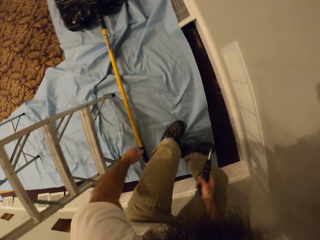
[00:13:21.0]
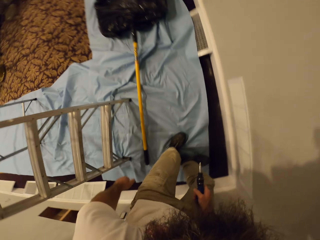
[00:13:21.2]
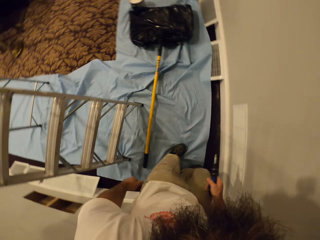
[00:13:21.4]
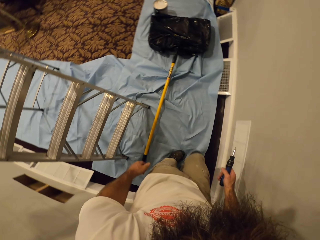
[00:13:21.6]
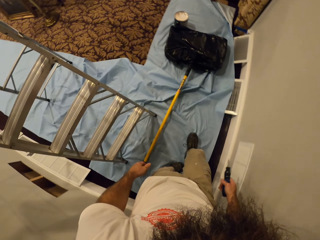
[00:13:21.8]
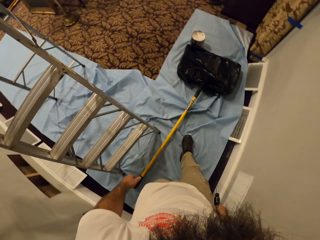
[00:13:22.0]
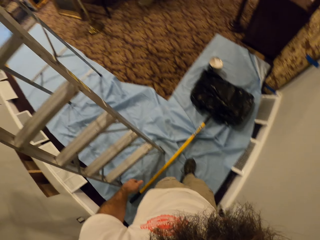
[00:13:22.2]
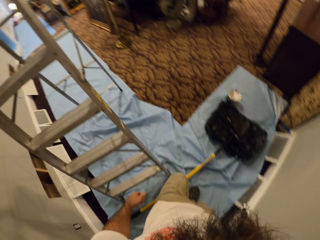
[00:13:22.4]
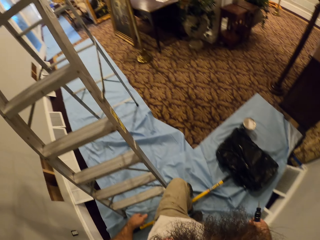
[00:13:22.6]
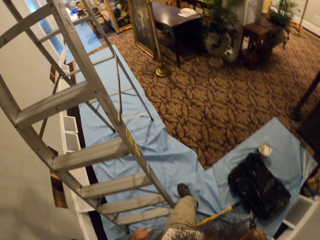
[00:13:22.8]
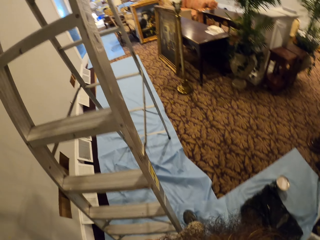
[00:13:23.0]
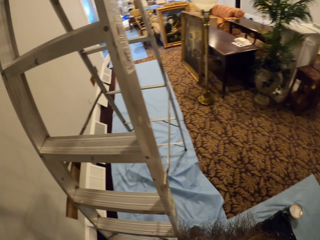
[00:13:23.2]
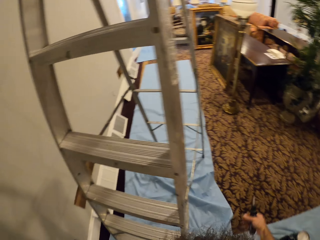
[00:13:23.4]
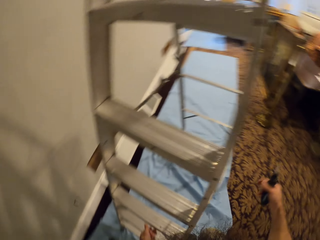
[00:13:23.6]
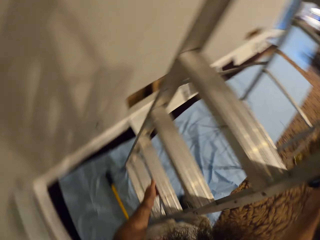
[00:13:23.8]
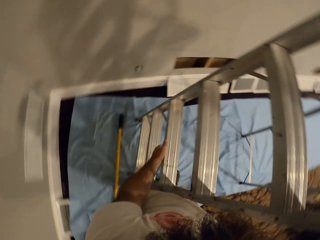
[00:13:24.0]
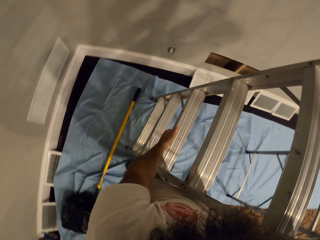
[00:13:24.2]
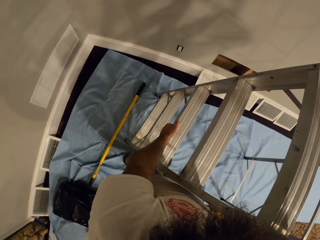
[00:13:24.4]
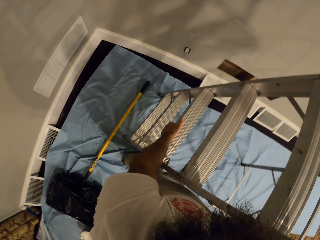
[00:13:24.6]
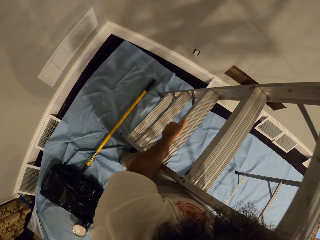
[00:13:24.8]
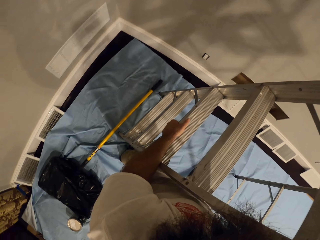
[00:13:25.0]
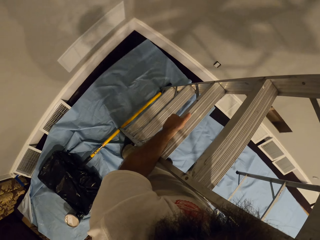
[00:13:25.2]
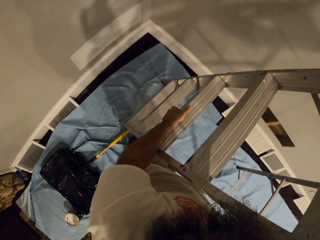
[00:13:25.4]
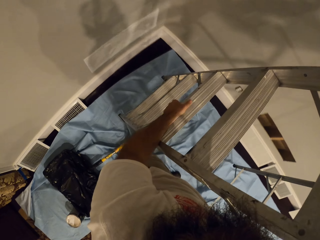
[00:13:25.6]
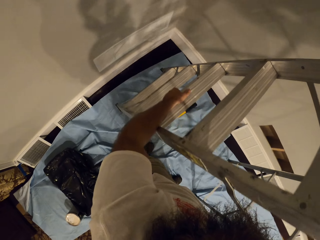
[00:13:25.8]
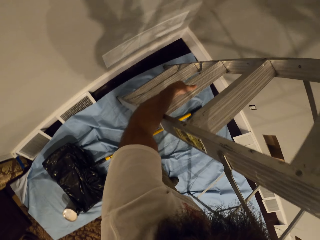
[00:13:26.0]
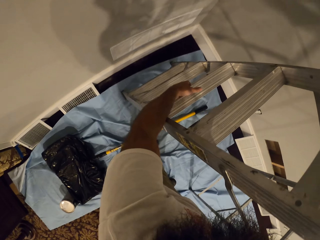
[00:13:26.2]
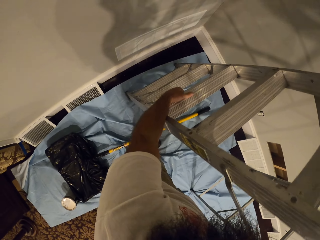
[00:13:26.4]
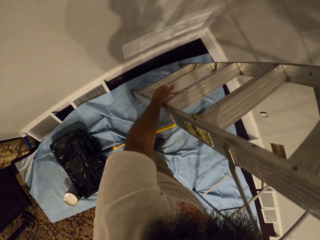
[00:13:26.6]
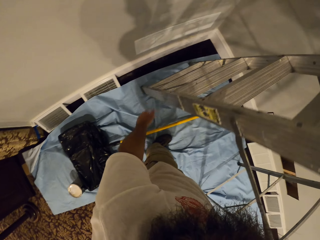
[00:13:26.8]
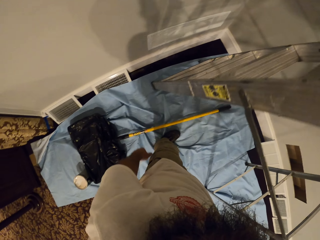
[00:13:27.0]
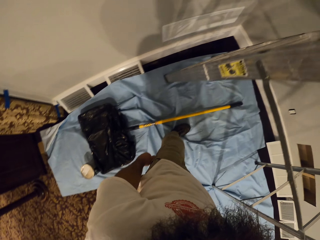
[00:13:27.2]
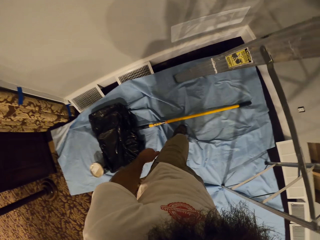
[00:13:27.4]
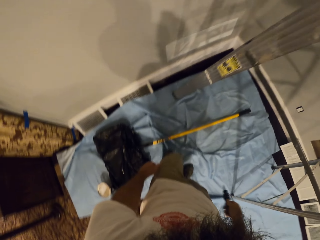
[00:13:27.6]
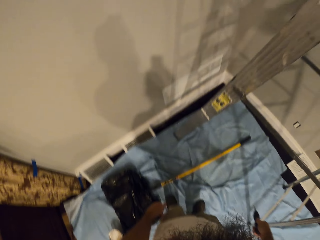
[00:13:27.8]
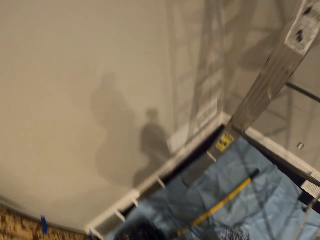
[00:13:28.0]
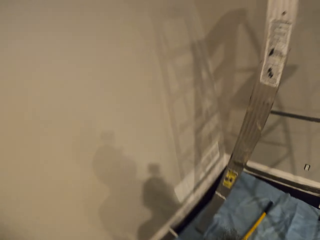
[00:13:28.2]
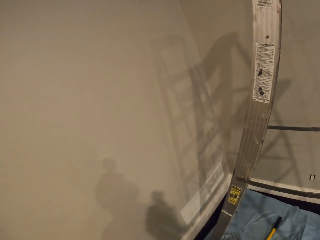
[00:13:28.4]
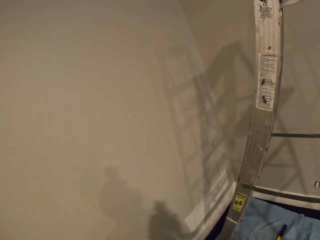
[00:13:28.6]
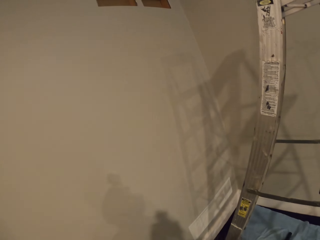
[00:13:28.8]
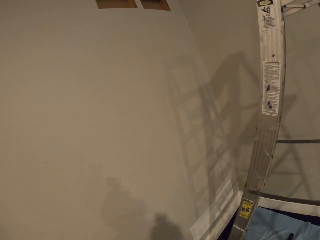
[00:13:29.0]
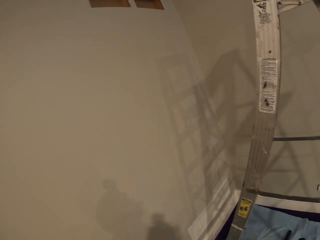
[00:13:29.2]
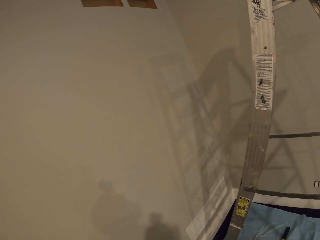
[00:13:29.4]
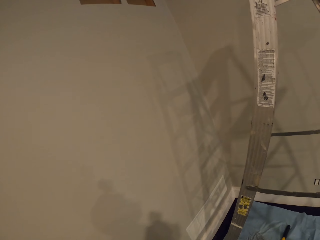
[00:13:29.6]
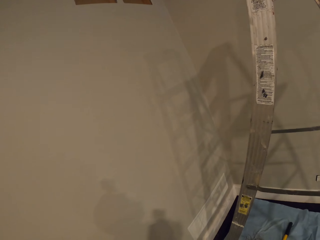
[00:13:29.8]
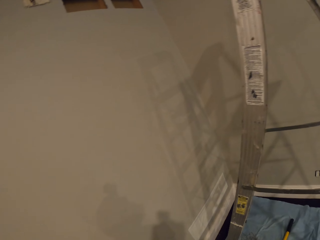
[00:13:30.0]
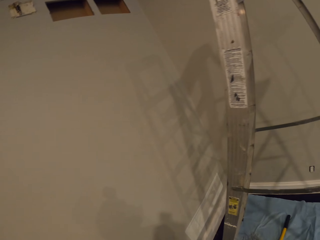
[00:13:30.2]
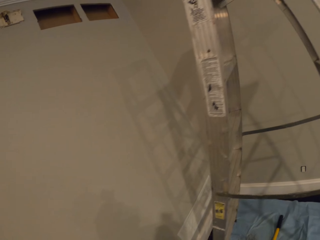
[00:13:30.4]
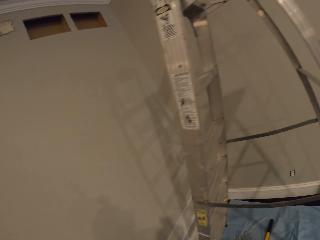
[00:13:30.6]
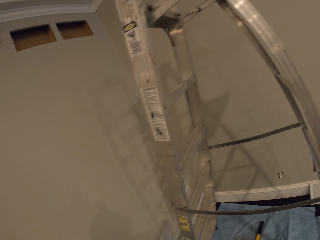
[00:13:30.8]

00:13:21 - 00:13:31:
The camera wearer adjusts a ladder in the apartment with both hands. They move the ladder.

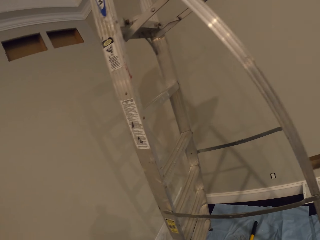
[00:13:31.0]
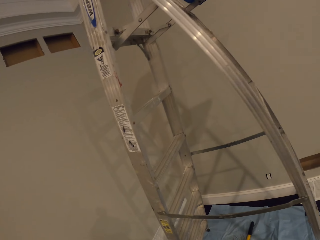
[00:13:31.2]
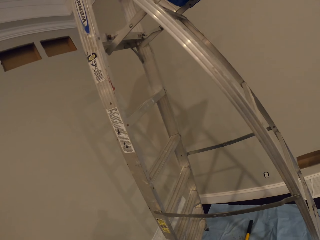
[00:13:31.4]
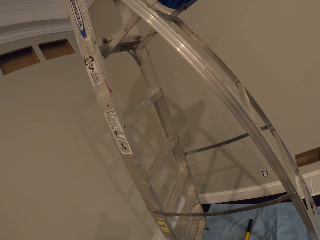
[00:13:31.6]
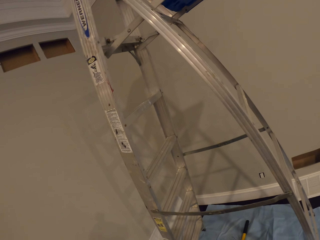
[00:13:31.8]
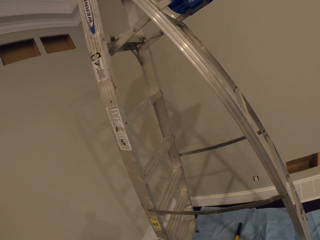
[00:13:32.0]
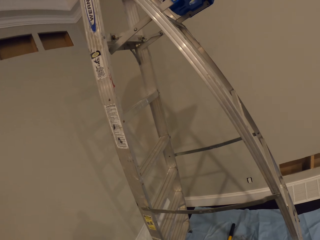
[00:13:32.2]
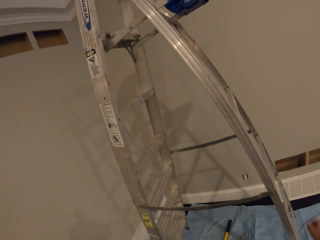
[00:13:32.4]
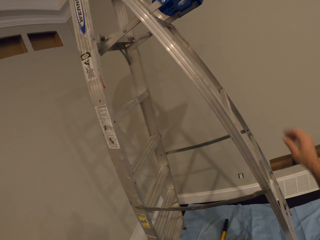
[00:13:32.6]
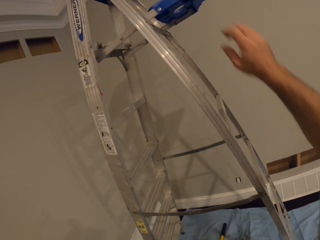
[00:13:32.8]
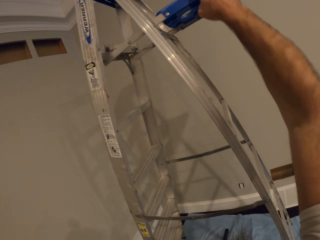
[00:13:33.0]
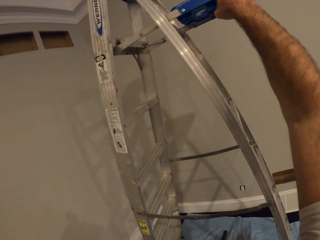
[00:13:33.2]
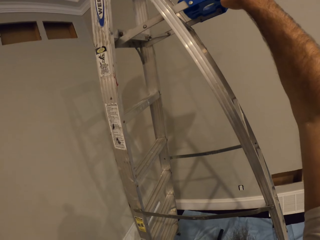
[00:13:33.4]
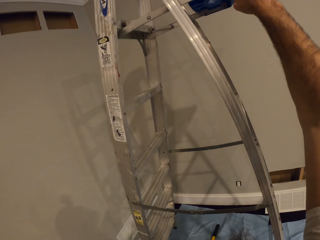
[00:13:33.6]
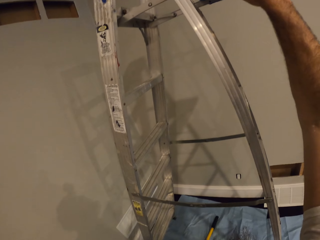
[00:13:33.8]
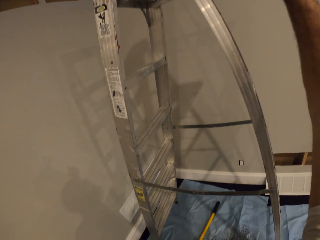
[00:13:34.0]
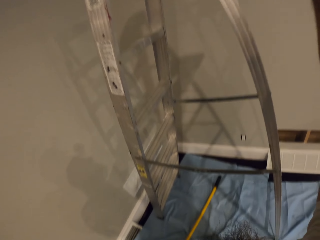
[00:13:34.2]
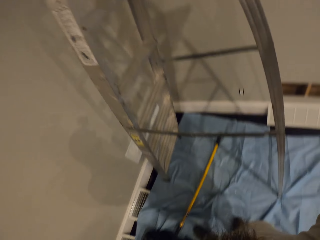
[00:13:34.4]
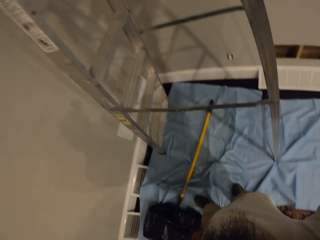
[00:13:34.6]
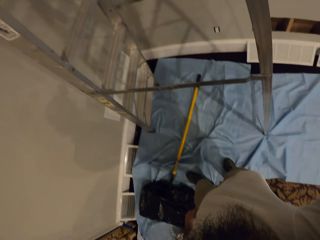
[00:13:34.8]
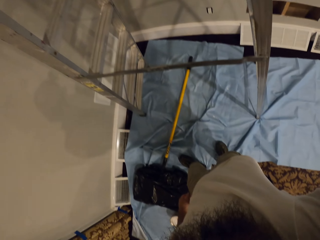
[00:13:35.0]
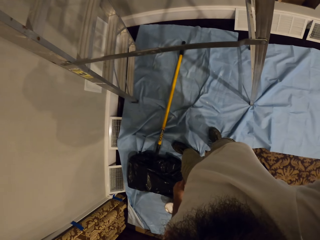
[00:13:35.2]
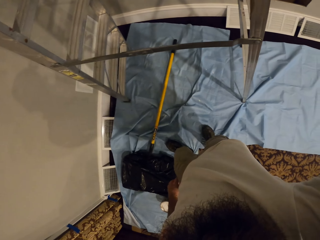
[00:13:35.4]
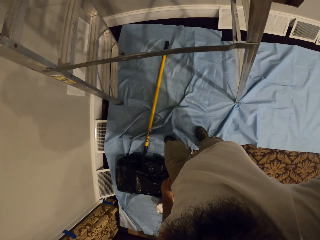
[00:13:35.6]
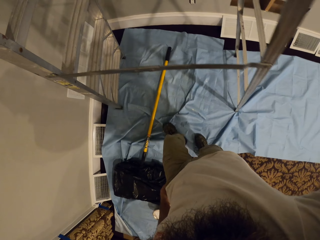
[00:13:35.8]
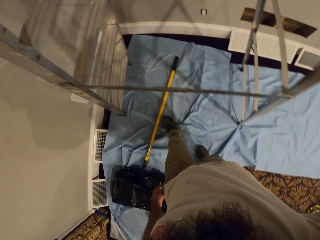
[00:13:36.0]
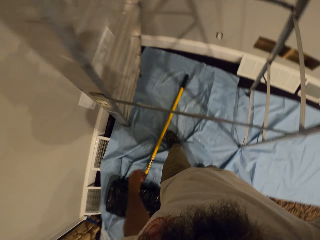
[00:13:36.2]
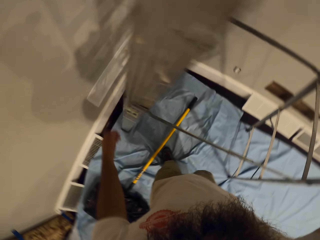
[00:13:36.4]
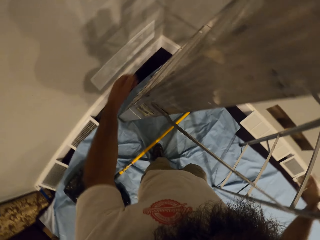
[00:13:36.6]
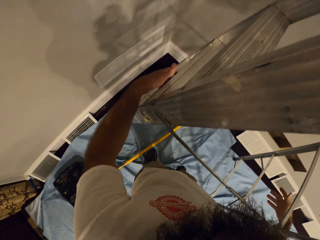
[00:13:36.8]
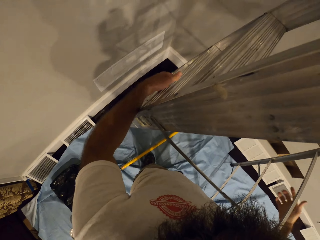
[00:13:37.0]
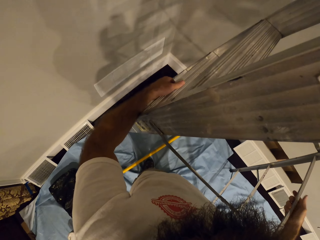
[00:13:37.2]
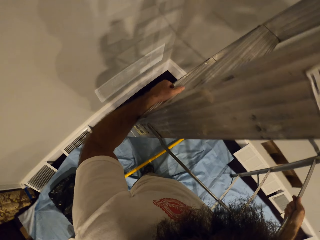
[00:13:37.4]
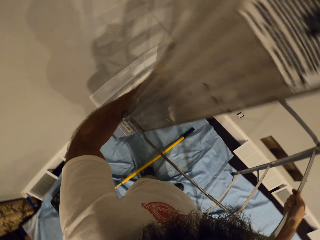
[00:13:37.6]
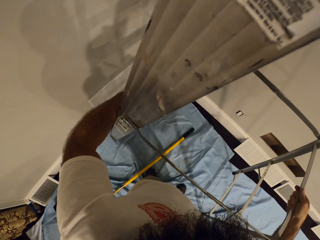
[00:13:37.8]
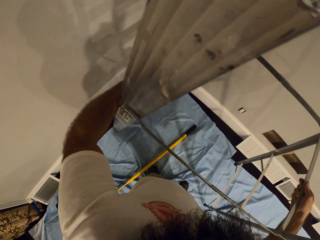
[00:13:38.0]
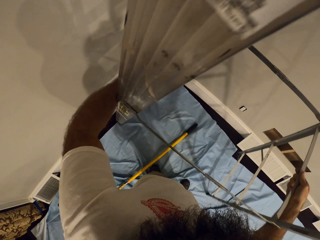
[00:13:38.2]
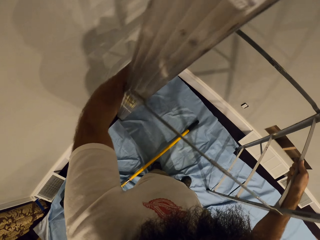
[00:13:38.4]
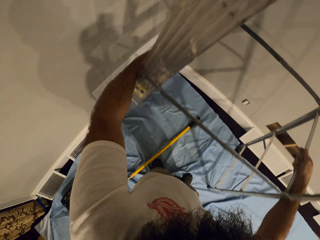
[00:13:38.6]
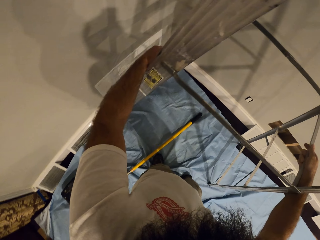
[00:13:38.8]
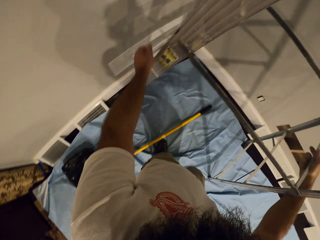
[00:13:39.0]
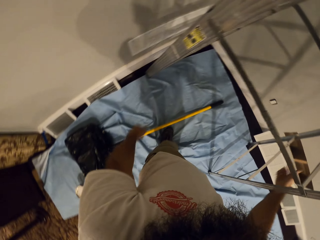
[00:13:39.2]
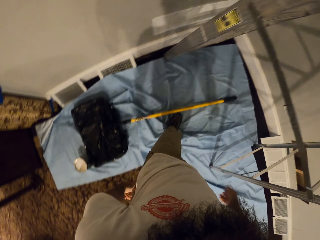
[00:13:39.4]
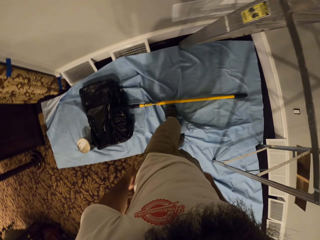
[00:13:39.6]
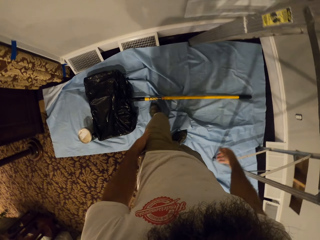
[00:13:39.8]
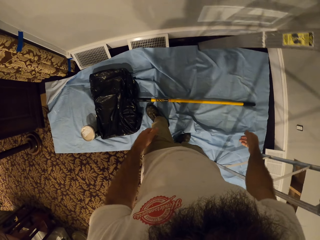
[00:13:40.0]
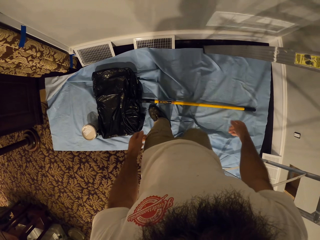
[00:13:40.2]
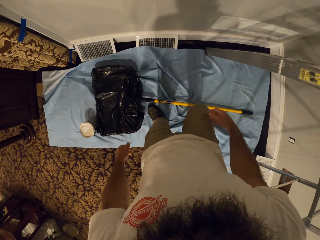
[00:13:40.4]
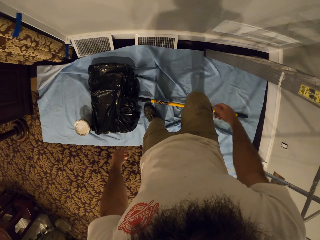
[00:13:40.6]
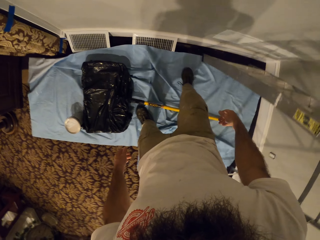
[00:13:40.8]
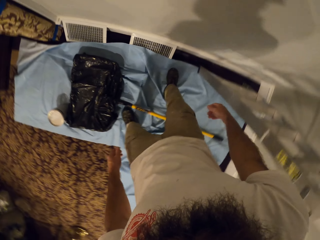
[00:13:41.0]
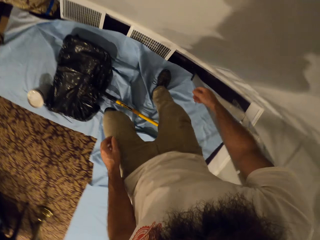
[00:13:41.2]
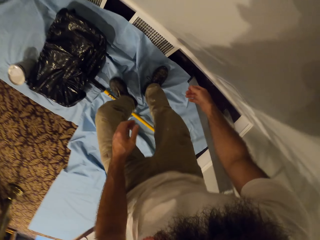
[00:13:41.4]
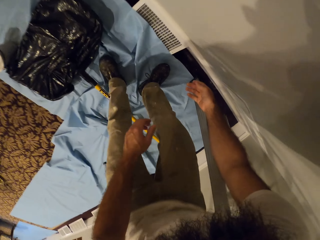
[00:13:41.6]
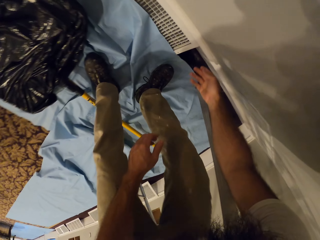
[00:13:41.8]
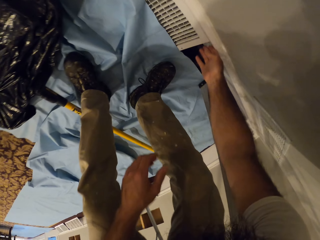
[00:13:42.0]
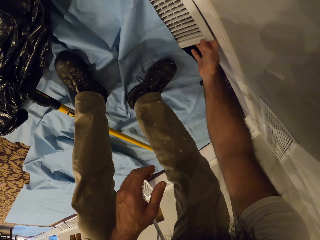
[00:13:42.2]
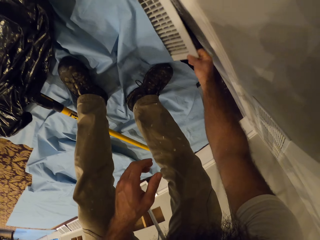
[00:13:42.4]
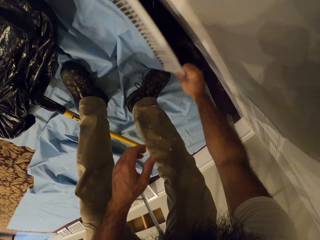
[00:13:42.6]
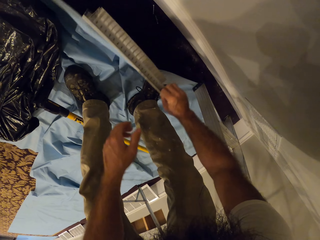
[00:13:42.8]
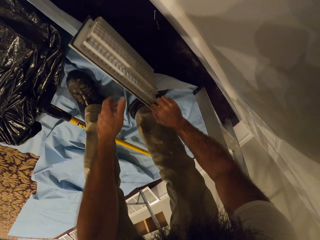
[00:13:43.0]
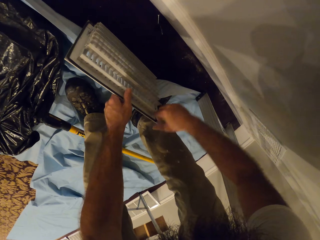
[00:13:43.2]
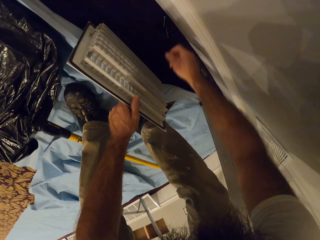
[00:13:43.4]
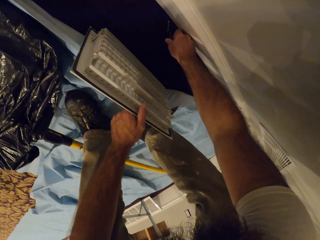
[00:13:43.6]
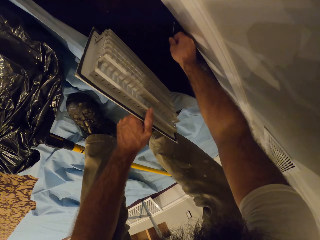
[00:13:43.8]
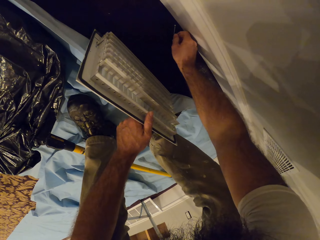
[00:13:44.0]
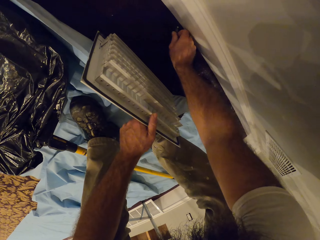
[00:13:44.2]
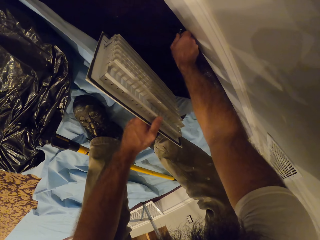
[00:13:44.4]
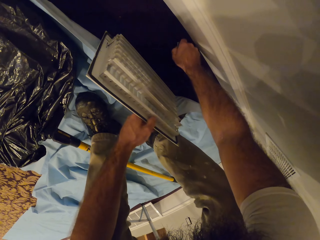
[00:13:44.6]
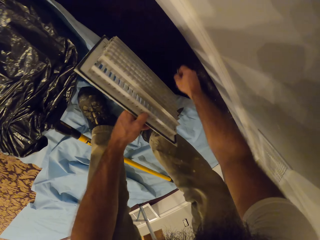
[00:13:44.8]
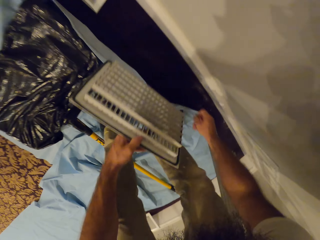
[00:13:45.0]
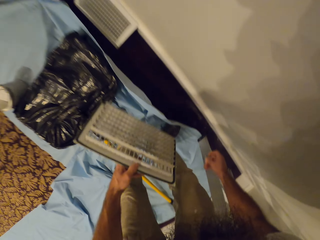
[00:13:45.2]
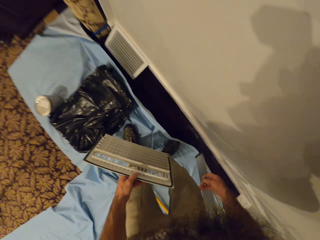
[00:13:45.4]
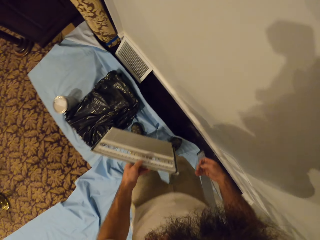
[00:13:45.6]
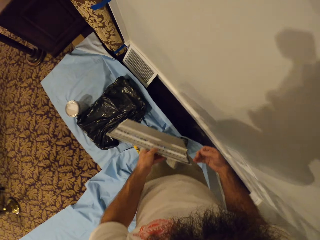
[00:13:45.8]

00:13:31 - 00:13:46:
The camera wearer holds the top of the ladder. He moves the ladder. He separates a vent grille from the wall with his right hand. He holds the vent grille with his left hand on the floor. He picks screws from the floor with his right hand. He lifts the vent grille from the floor with his left hand. He carries the ventilator.
